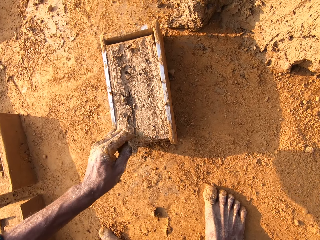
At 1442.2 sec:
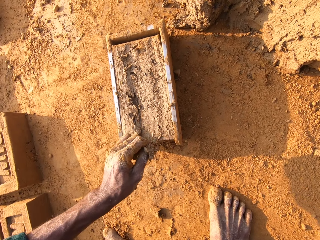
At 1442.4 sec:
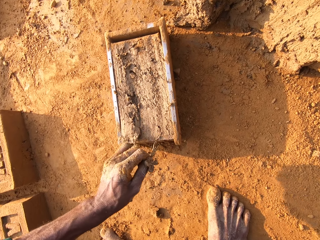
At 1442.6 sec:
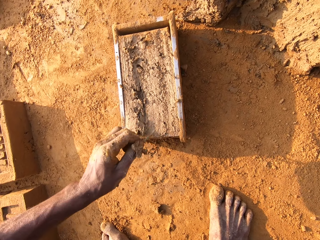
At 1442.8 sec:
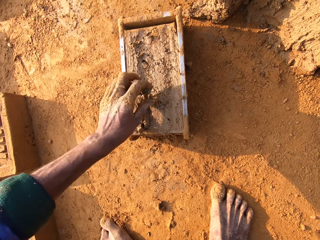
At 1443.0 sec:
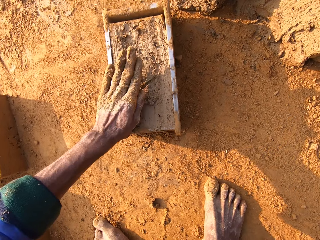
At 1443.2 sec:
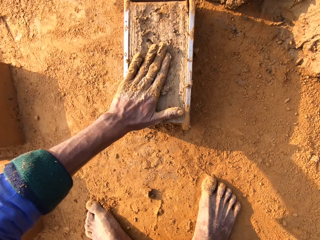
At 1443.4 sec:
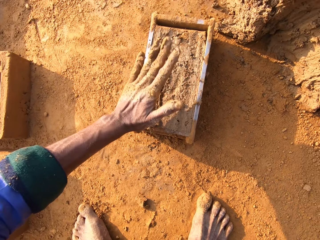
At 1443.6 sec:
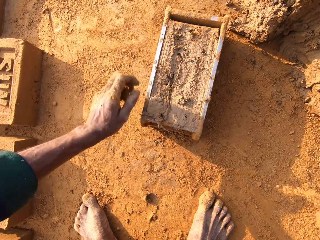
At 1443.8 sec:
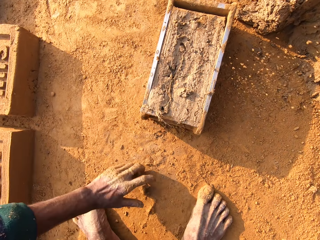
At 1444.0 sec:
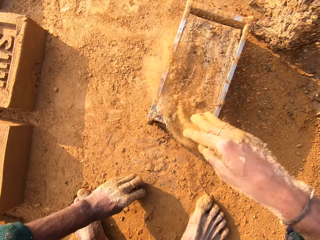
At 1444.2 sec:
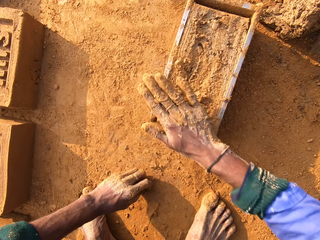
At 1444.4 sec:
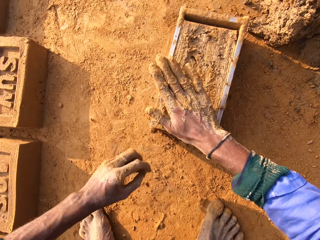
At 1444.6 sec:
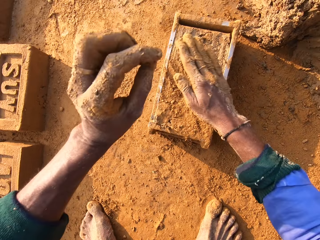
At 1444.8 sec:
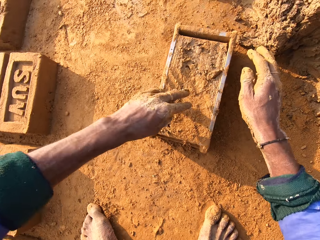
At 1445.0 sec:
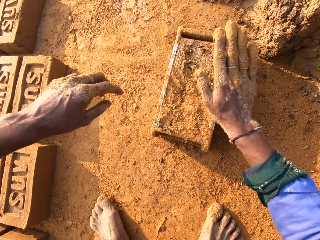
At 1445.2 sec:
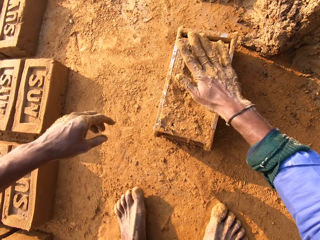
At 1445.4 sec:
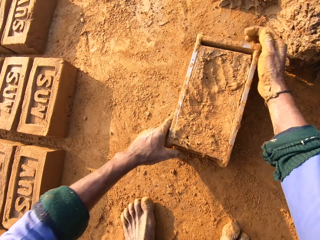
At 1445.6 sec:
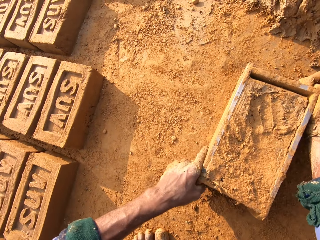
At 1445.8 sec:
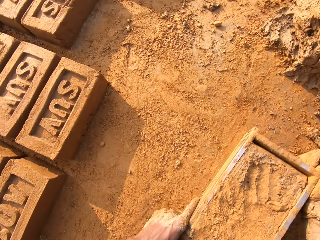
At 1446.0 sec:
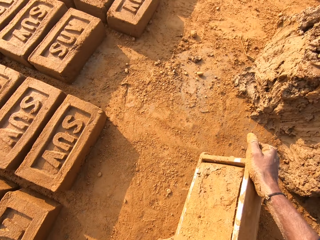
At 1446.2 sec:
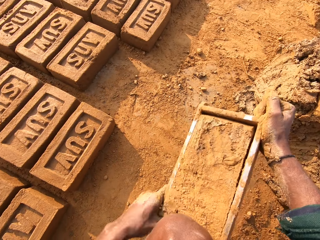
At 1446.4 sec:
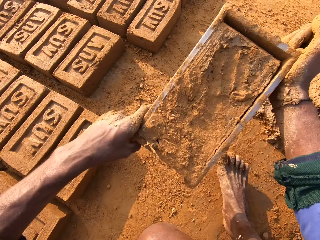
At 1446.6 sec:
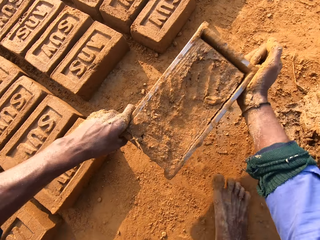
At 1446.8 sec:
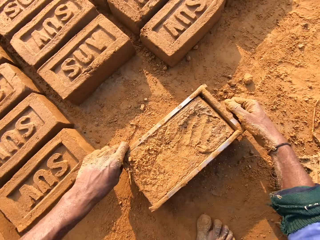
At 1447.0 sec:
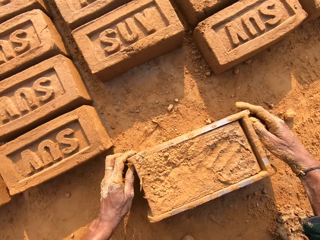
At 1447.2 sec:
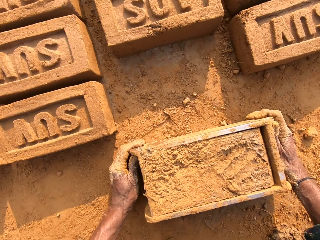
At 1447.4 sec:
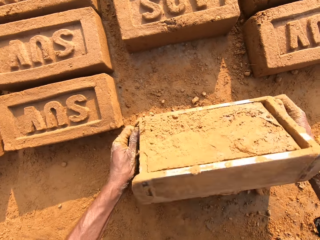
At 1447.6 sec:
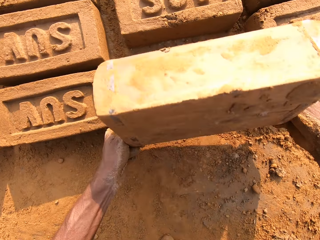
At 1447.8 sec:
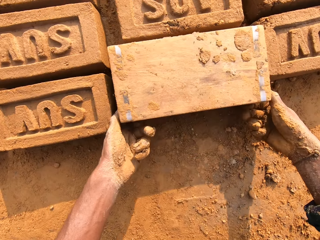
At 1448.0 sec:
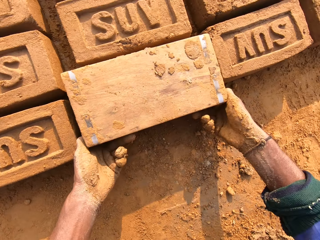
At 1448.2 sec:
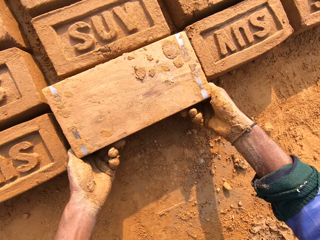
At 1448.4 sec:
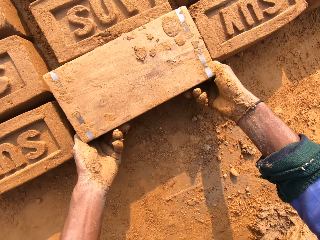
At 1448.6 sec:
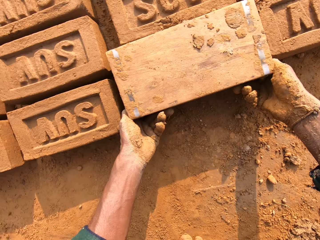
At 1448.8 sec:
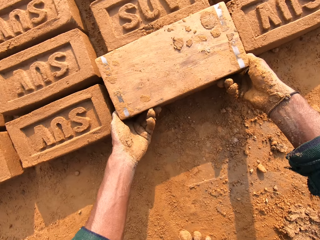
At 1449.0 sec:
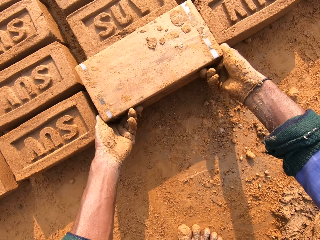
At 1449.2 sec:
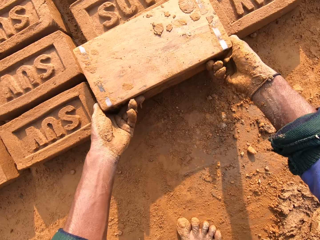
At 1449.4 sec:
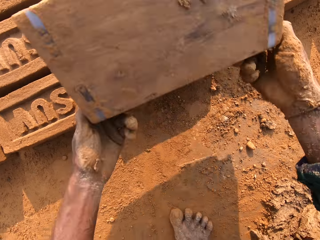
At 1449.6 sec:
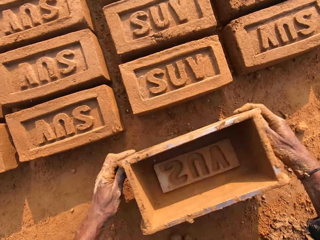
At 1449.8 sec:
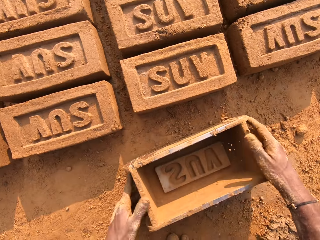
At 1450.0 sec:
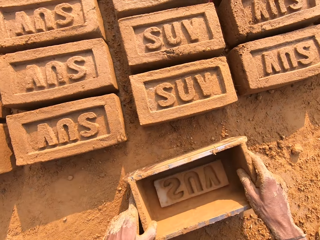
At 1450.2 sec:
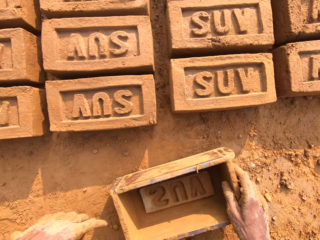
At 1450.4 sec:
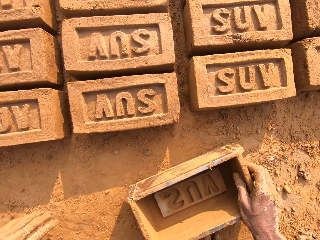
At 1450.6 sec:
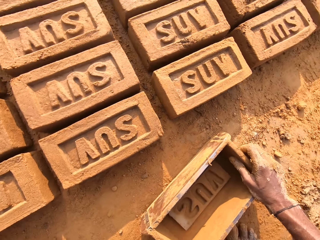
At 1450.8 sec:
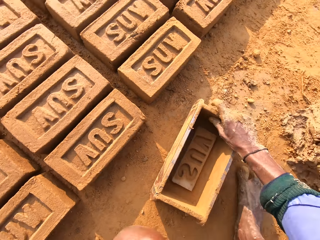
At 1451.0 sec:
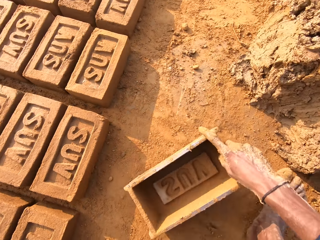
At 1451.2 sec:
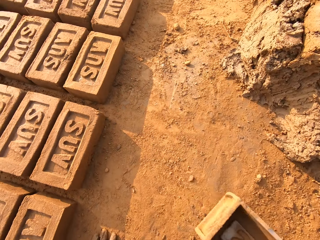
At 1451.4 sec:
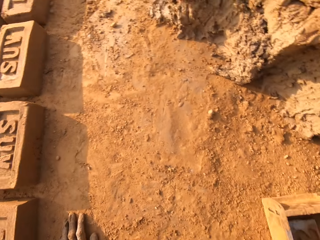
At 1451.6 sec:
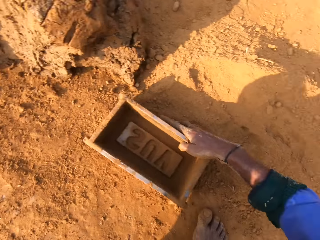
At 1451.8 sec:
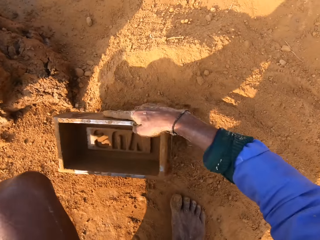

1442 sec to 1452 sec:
The camera wearer removes unwanted particles from the clay. They cover the brick mold with soil. They sprinkle soil on the clay. They flip around the brick mold on the ground. They remove the brick from the brick mold.

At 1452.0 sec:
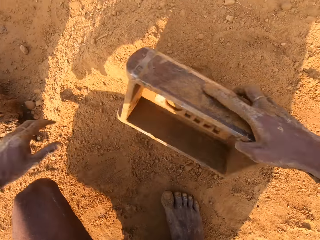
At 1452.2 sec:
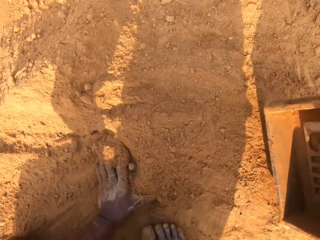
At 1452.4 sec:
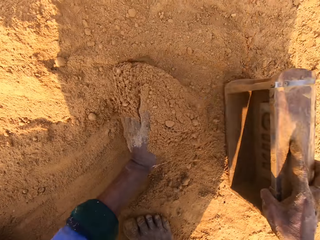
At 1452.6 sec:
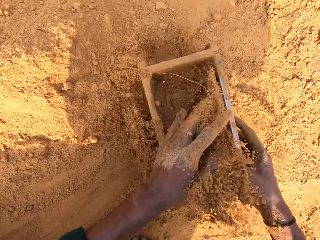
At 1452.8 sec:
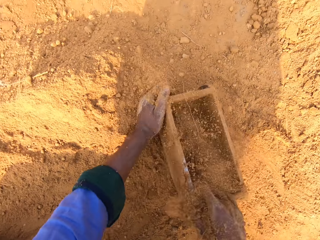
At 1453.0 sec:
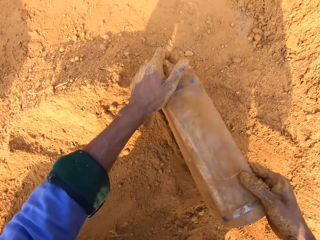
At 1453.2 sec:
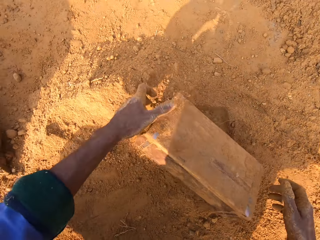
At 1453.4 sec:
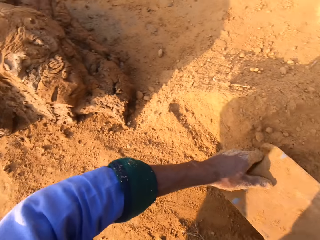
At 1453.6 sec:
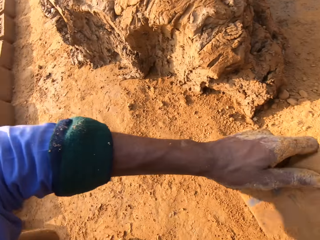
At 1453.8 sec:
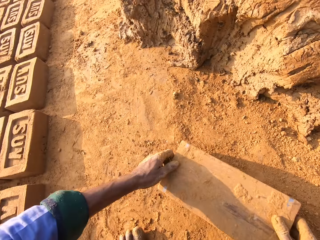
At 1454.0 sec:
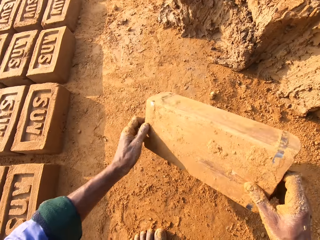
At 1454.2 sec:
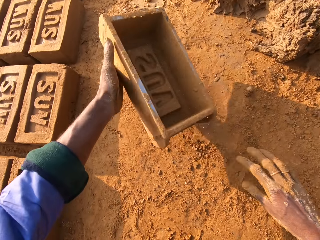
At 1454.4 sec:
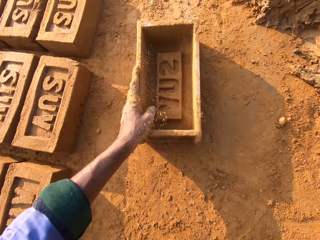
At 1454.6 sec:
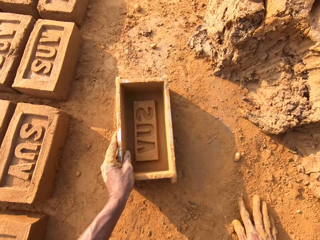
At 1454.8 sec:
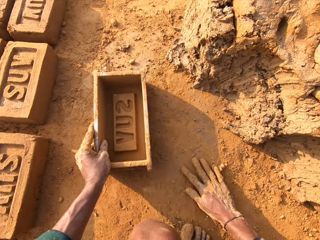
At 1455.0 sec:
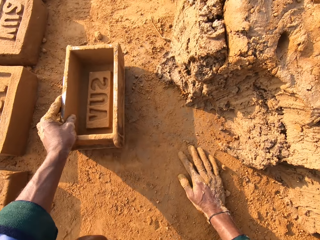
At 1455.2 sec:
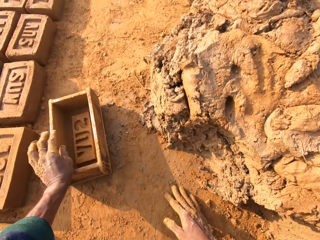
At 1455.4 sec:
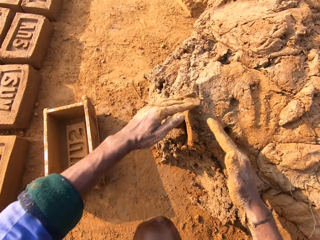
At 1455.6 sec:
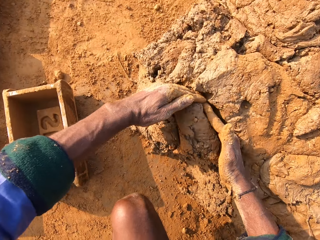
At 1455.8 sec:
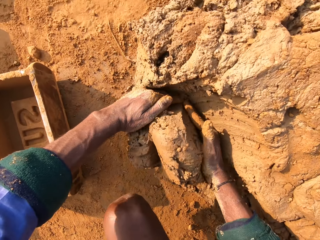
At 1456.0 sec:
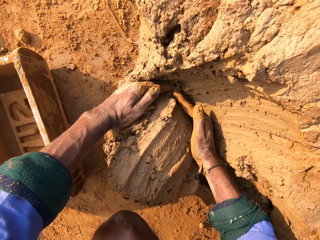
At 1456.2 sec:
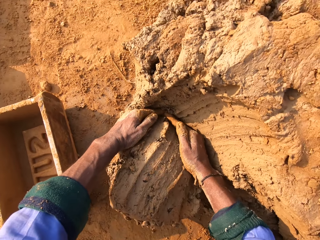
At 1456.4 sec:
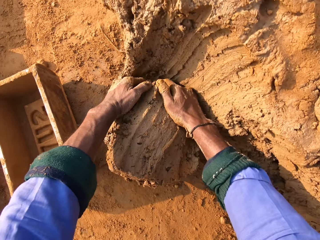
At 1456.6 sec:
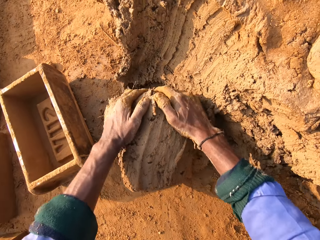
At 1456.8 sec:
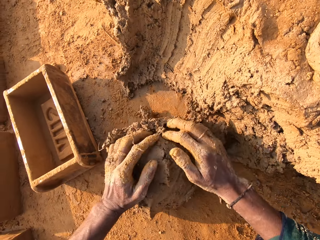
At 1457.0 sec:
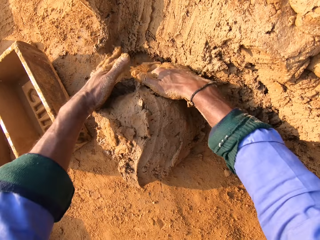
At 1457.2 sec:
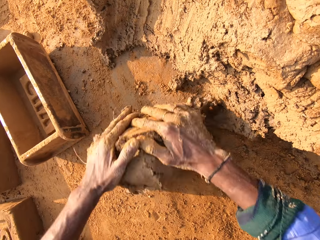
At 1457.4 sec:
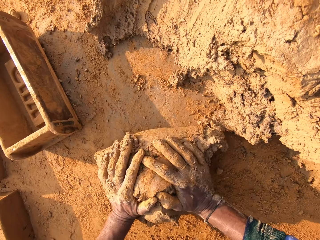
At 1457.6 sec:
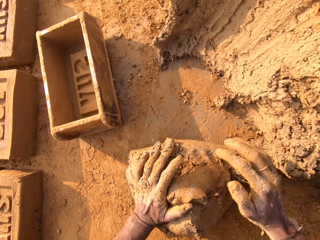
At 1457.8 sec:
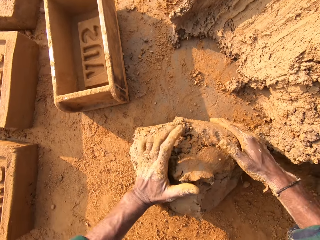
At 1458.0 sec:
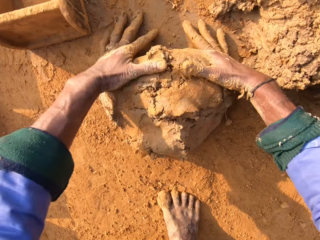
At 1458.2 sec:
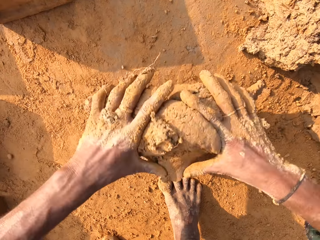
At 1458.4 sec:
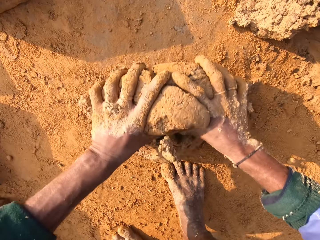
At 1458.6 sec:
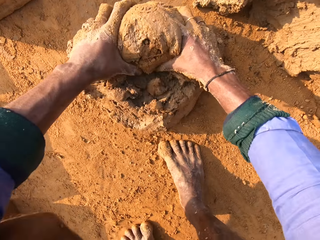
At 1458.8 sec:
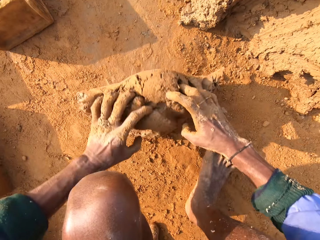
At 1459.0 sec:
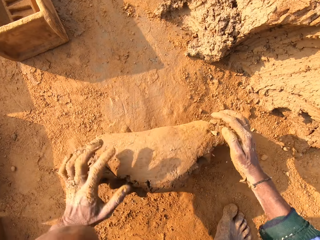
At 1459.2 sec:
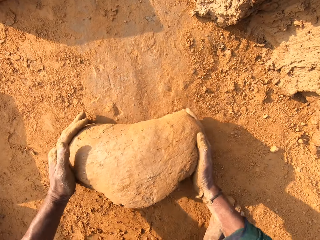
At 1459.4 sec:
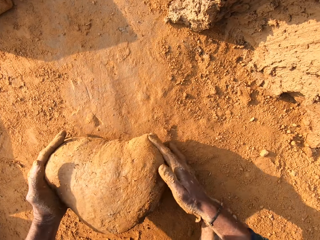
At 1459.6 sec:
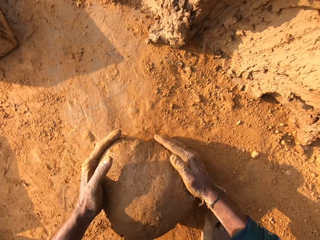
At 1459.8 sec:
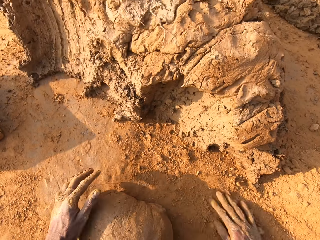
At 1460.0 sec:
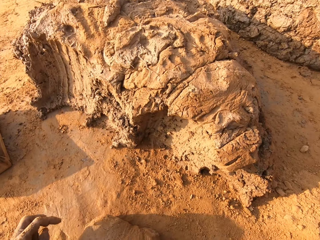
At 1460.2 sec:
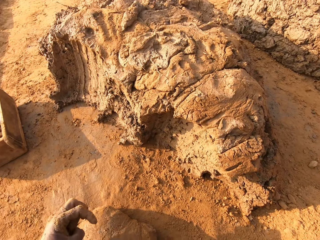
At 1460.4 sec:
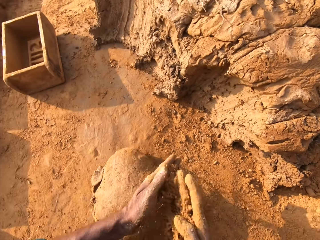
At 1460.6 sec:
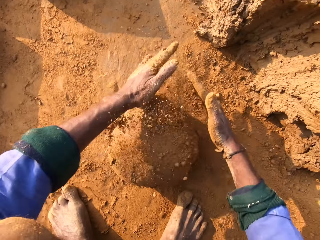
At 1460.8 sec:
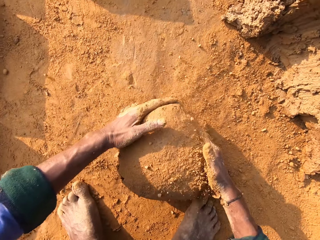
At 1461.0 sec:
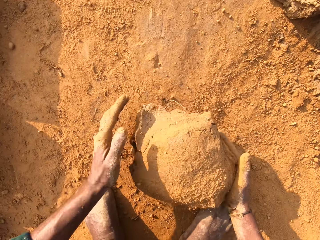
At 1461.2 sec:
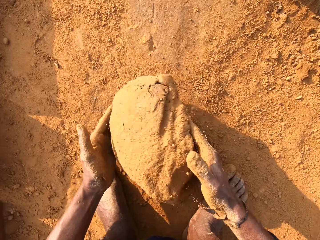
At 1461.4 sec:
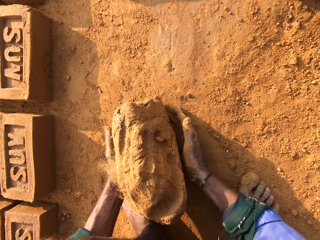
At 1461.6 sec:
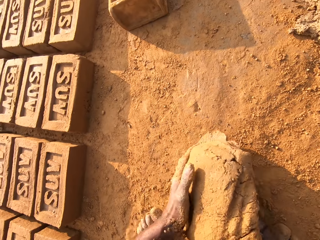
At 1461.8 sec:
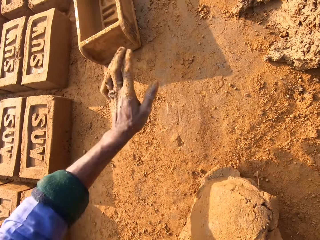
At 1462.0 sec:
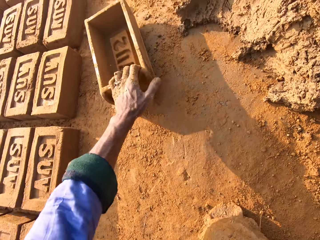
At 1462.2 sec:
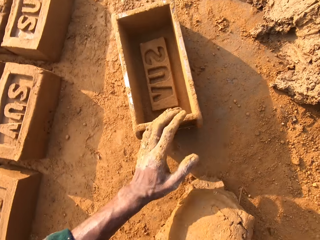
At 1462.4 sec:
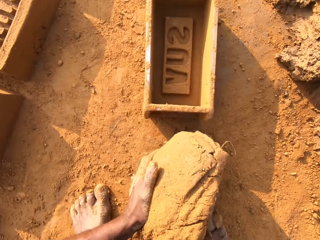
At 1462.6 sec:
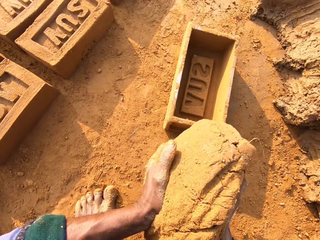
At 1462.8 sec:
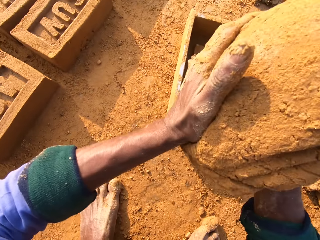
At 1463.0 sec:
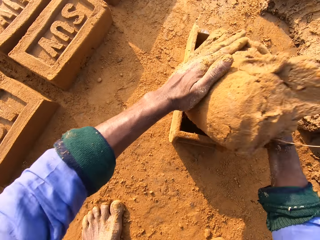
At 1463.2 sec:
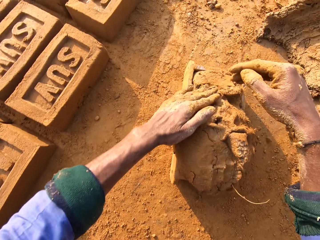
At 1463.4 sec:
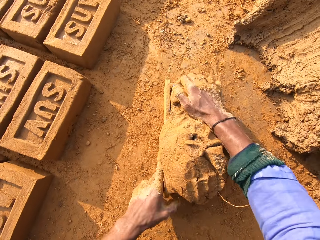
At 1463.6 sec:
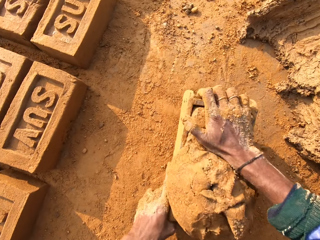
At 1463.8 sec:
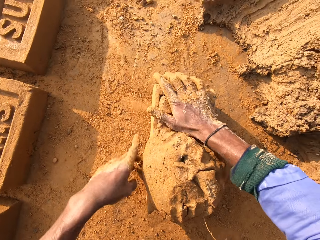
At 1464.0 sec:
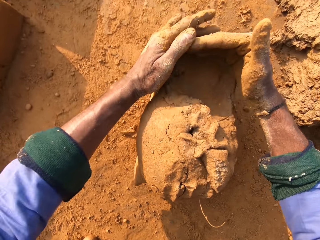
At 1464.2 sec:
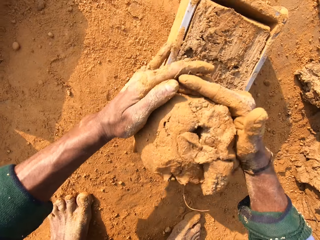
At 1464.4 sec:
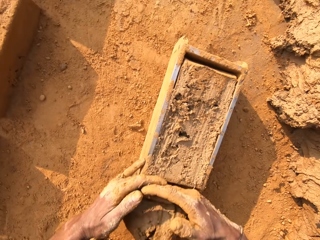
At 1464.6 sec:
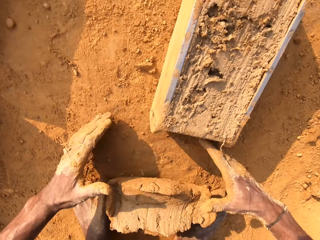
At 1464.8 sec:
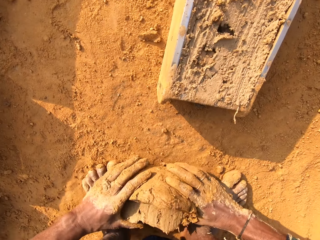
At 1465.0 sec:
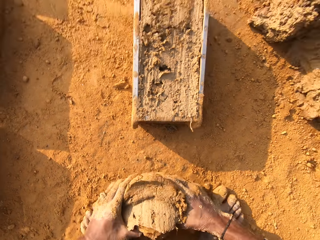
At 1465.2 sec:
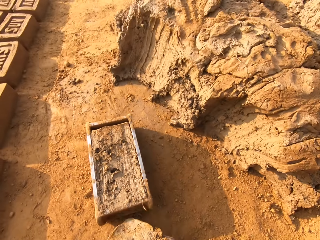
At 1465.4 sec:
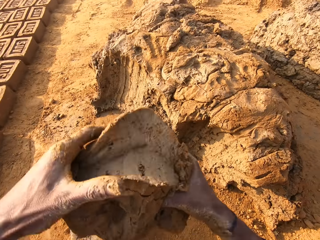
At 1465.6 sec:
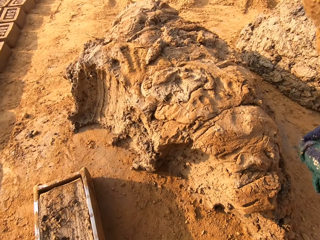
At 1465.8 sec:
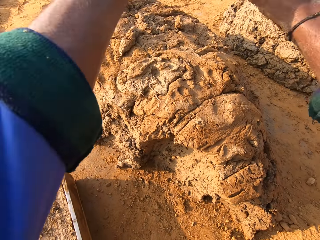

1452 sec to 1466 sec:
The camera wearer scoops soil in the clay box. They pour out the soil. They scoop clay with hands. They mold the clay with hand. They roll the molding clay on the ground. They sprinkle soil on the clay. They move the clay box closer. They throw clay in the clay box. They remove extra clay from the clay box.
